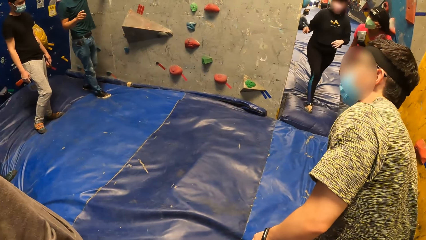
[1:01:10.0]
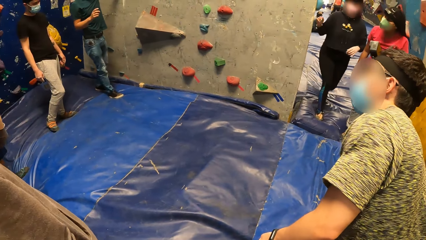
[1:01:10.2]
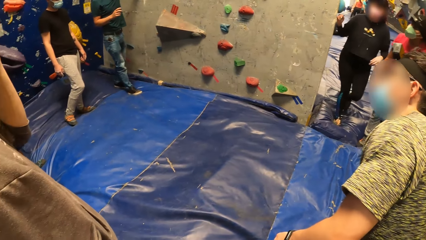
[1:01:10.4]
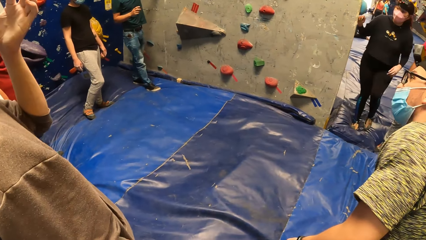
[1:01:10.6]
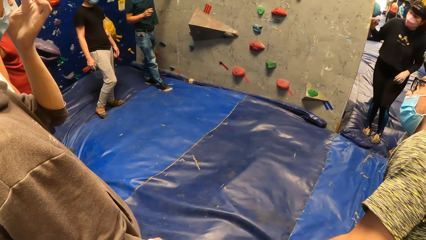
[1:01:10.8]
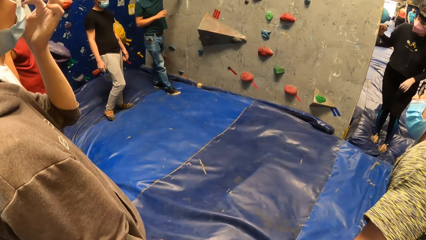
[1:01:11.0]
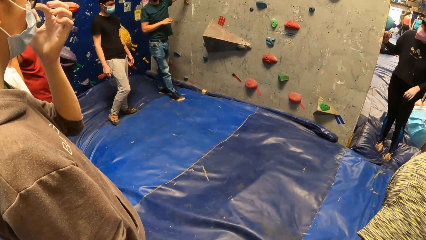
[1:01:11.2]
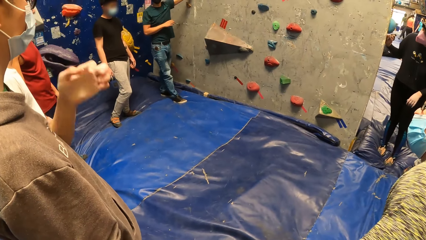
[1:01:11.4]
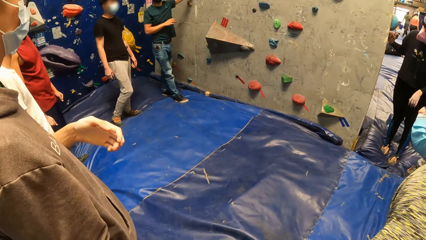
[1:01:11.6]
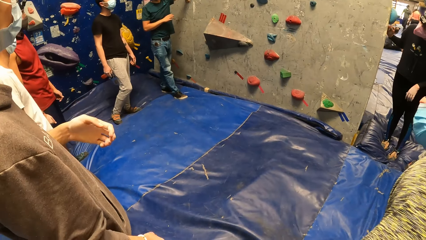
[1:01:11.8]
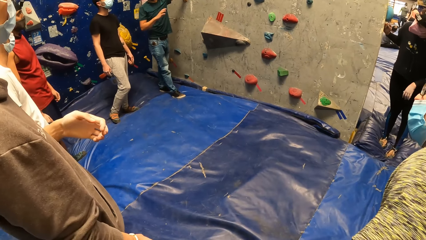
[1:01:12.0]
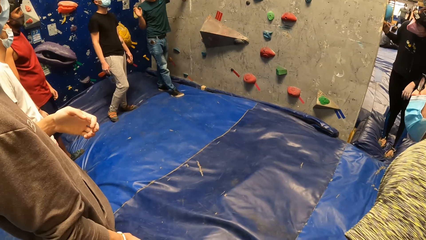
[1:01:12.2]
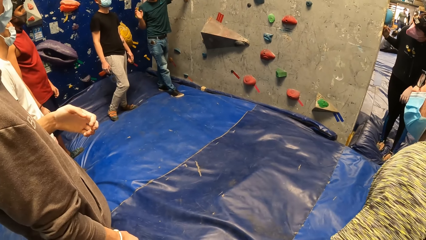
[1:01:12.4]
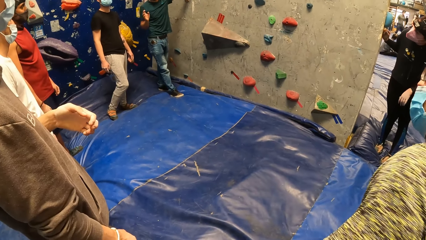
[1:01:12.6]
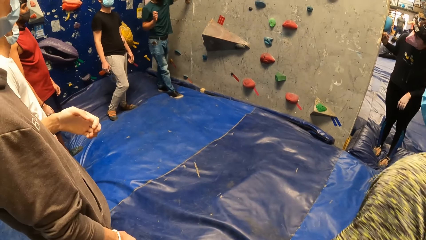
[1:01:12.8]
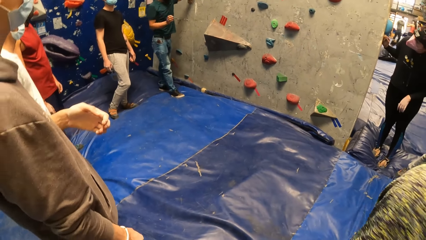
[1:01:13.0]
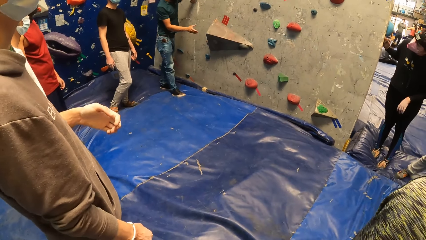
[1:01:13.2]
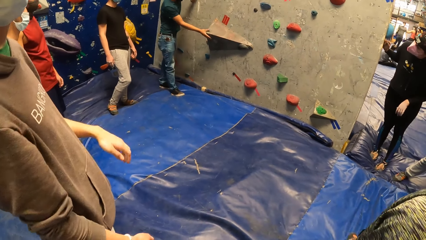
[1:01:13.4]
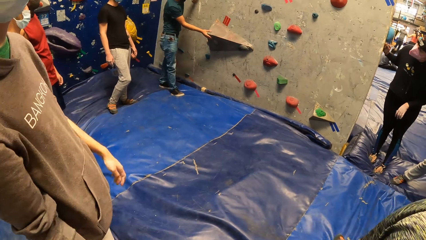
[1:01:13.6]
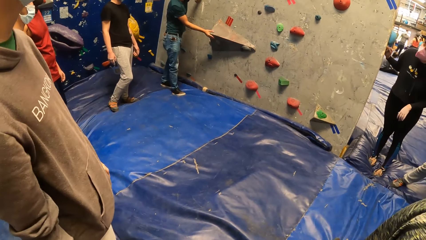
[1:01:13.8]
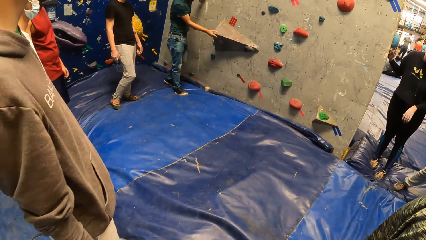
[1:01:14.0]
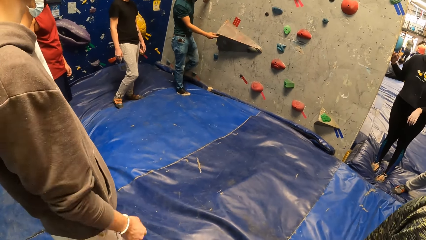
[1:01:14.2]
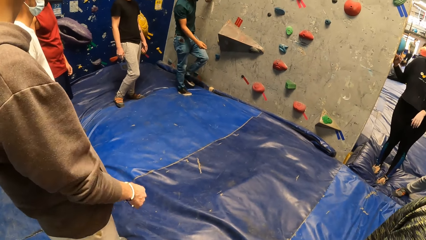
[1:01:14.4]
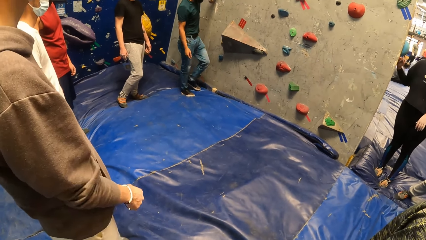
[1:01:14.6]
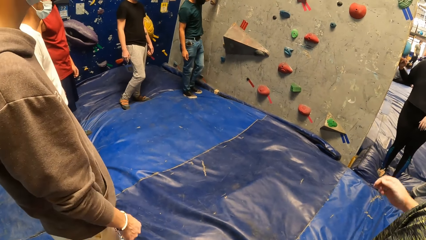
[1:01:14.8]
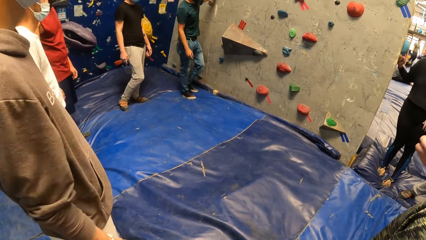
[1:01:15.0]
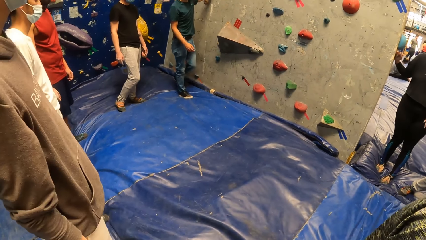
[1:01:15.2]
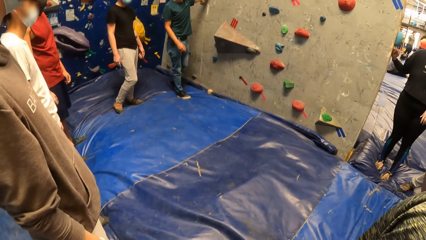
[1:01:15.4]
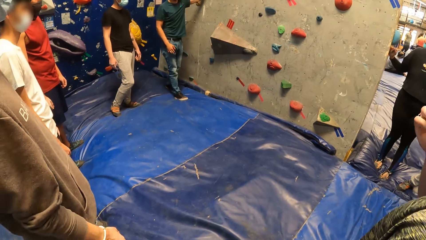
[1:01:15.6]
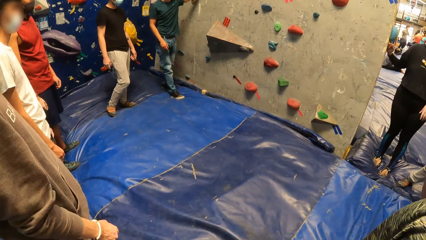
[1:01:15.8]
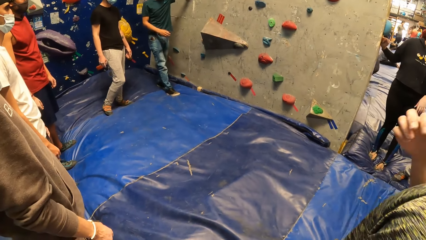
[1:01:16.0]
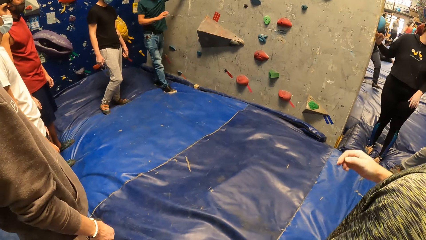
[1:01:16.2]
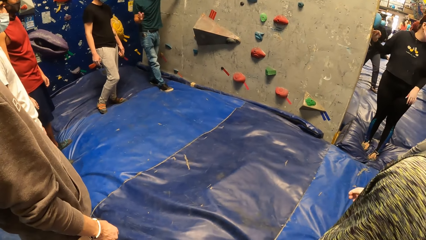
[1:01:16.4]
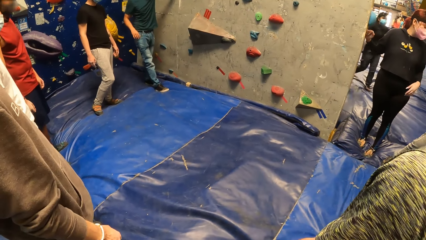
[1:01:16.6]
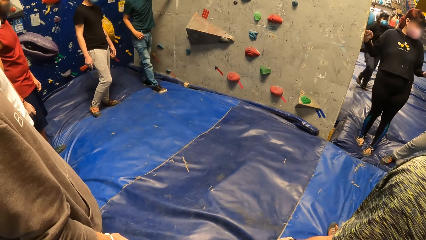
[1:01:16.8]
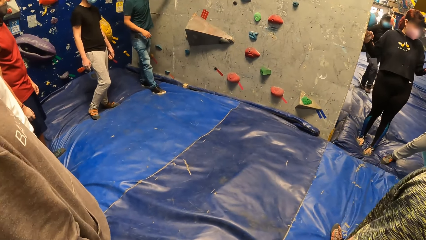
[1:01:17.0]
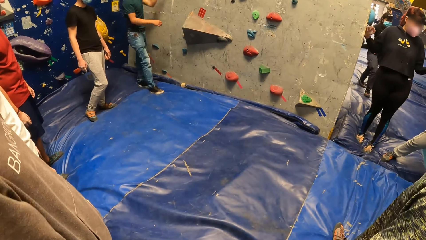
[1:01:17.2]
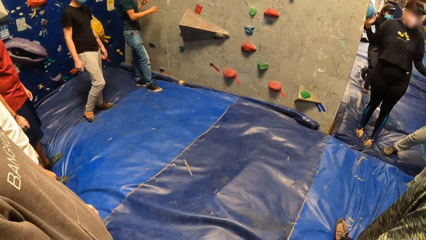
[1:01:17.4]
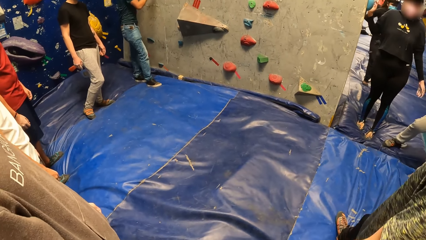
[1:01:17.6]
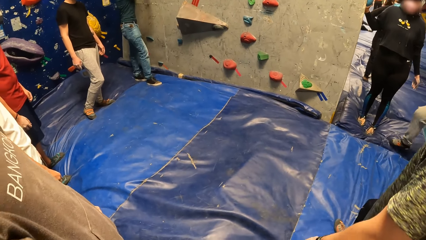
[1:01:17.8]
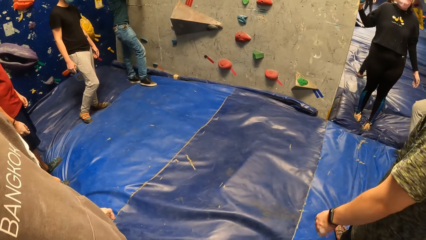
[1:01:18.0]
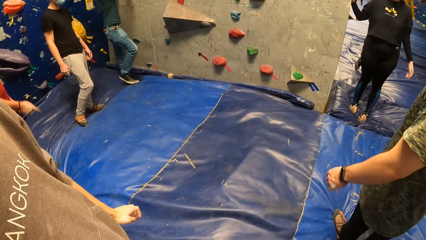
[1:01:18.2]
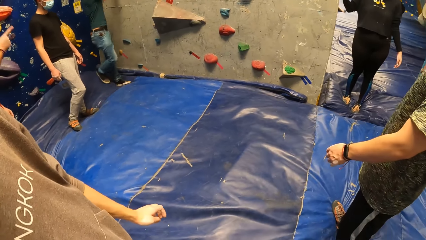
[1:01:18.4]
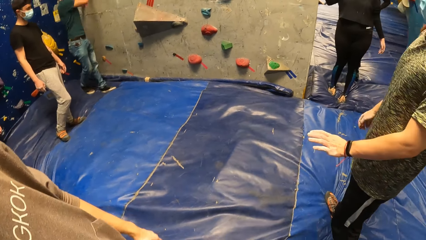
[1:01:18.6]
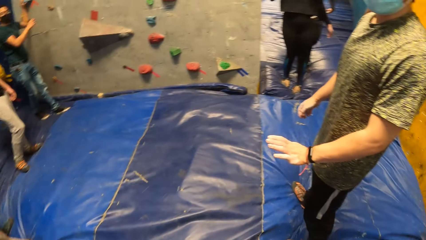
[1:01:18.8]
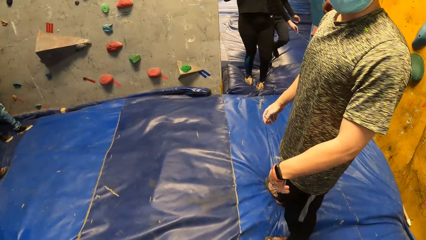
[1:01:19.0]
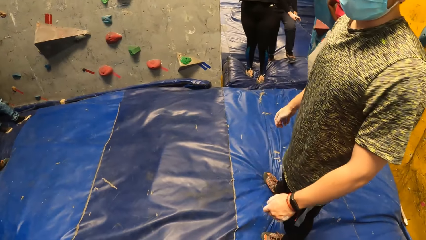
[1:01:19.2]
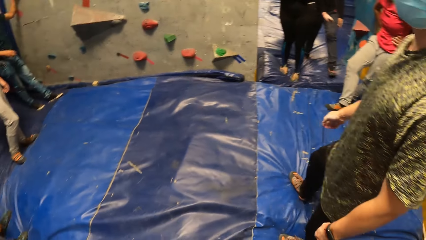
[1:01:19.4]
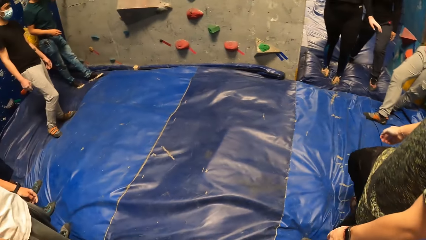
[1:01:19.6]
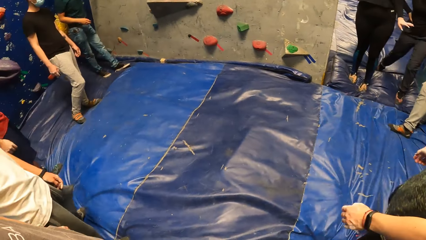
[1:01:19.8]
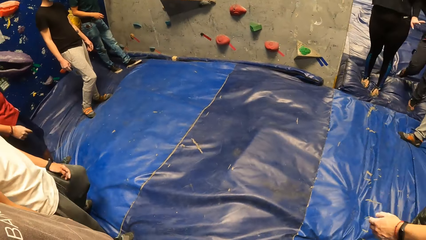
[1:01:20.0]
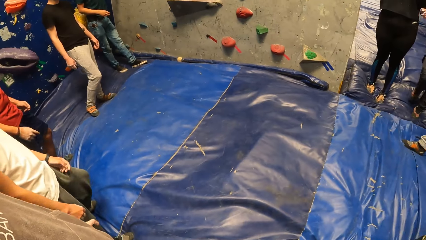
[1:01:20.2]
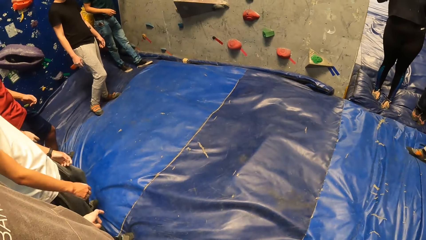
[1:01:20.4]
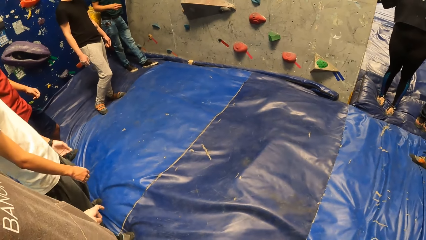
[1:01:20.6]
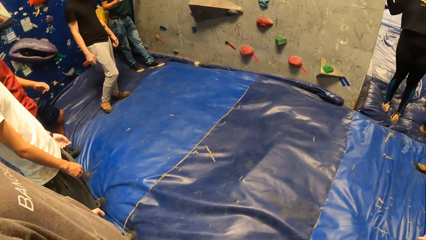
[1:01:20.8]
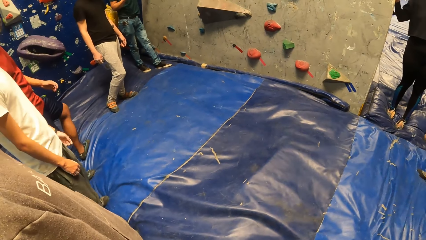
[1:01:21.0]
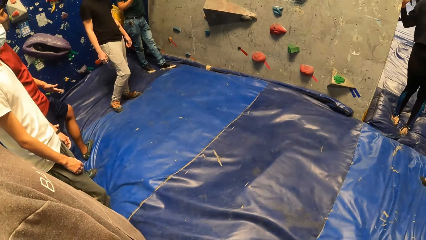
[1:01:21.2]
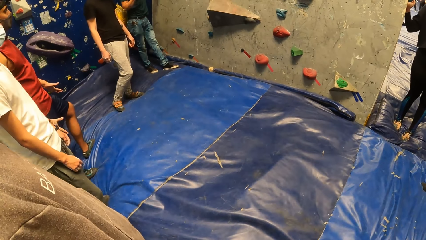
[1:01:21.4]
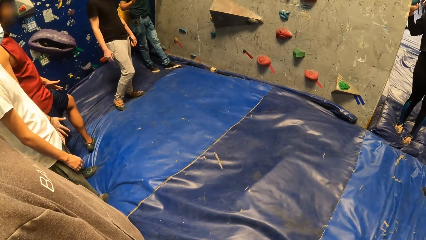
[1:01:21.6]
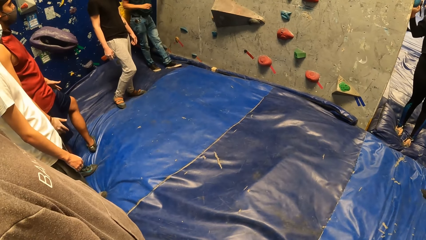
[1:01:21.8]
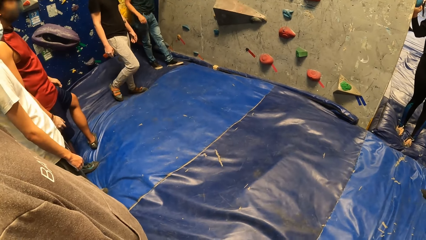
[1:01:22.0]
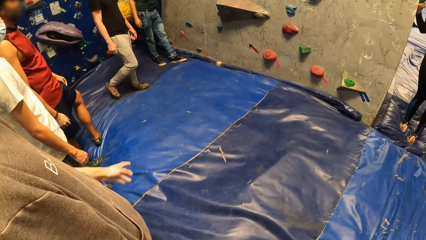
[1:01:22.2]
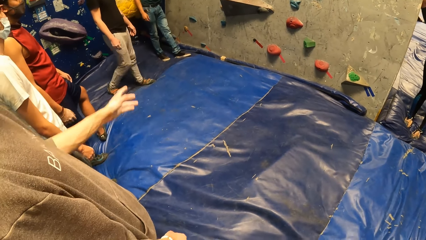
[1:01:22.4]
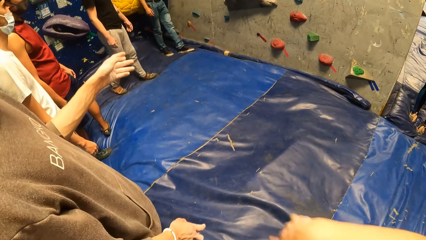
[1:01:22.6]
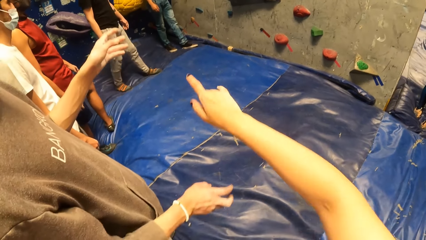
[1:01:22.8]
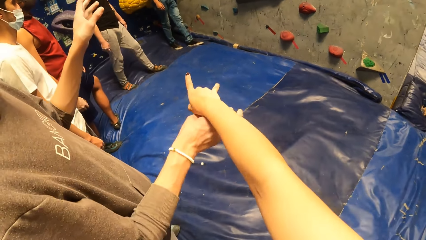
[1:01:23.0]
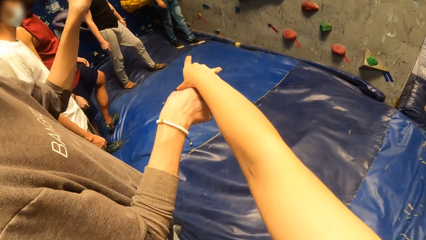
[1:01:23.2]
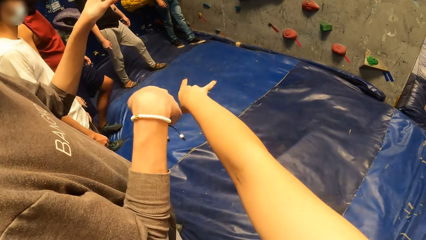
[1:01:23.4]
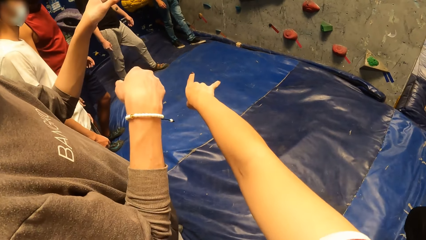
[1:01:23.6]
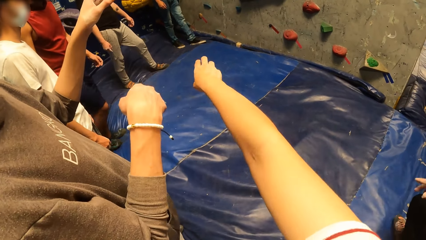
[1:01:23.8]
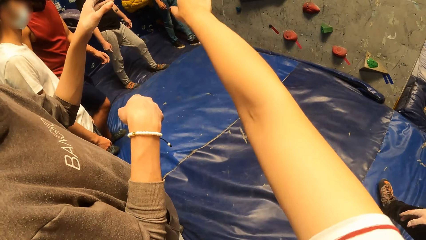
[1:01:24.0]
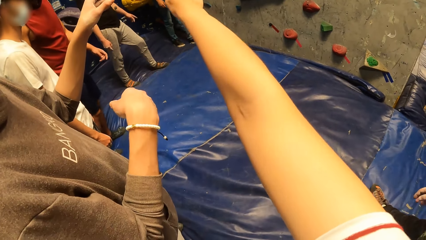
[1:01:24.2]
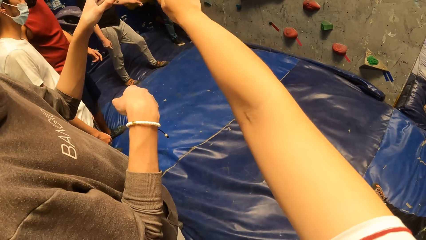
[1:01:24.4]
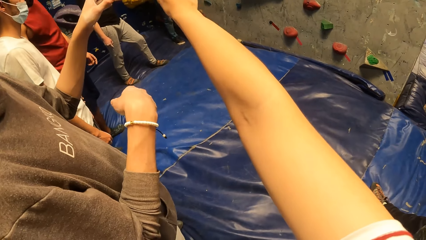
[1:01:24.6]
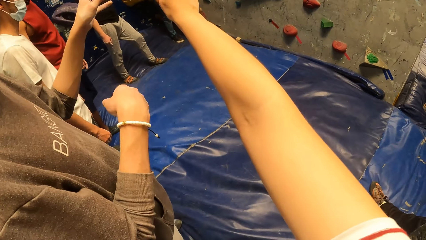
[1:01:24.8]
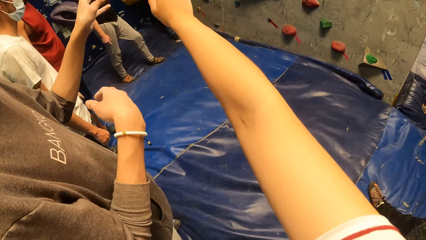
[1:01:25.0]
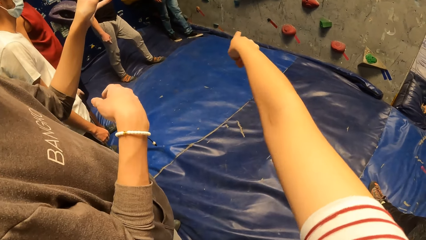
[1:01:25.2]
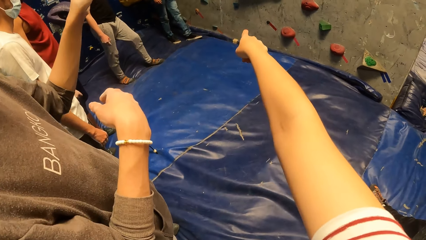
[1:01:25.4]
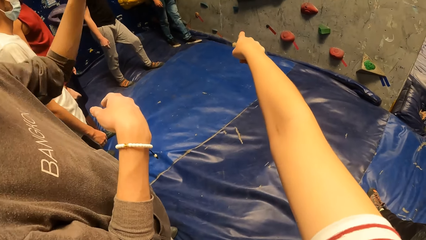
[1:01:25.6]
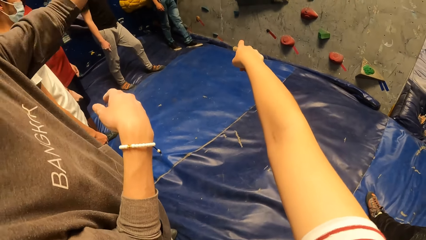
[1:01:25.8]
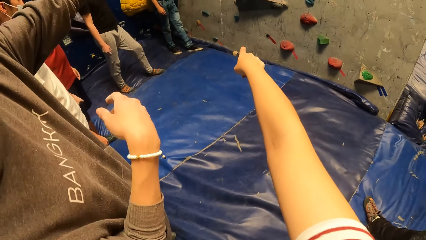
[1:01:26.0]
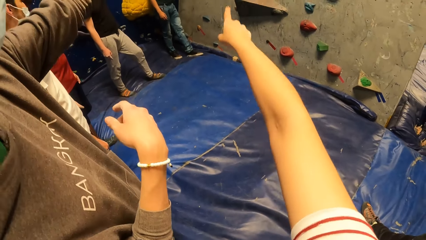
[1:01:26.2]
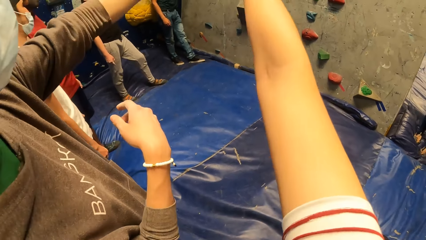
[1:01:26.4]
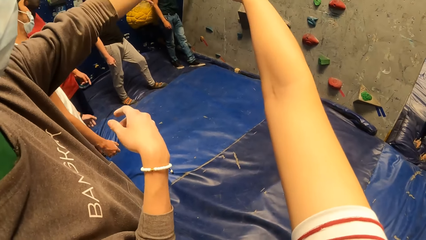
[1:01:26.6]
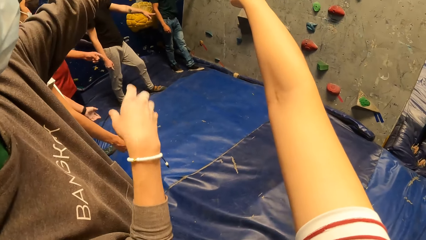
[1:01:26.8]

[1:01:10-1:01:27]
The man holds the climbing grip on the wall with his right hand. The man touches his right leg with his right hand and places both hands on the wall. The camera wearer raises their hand. They touch another man's right hand with their right hand. They raise their hand again.
